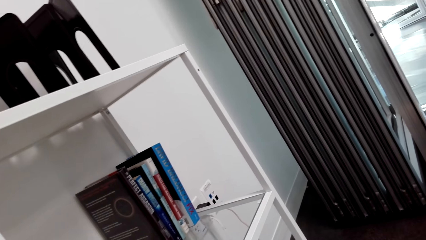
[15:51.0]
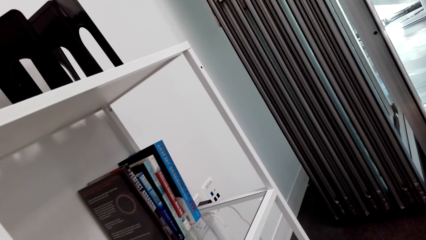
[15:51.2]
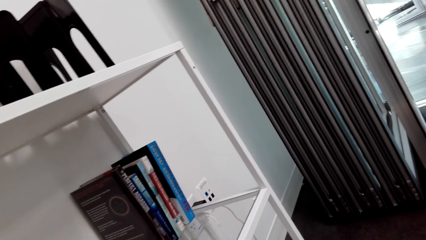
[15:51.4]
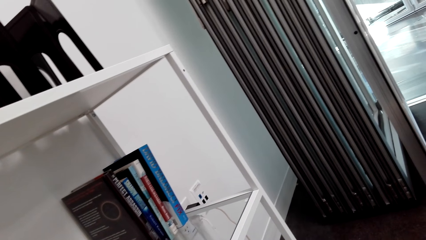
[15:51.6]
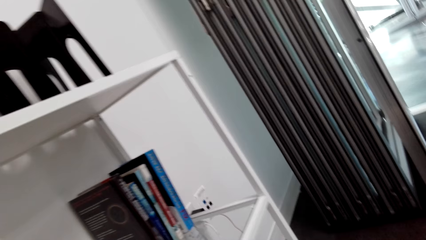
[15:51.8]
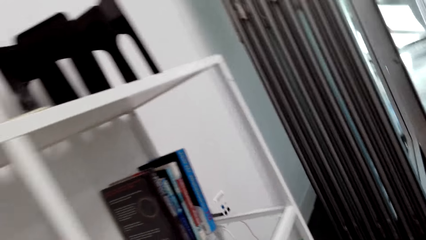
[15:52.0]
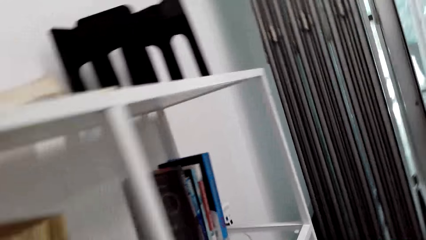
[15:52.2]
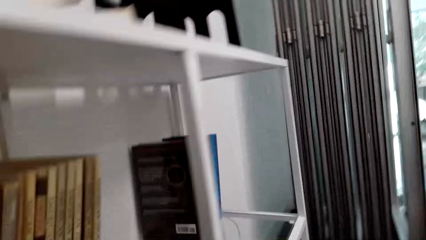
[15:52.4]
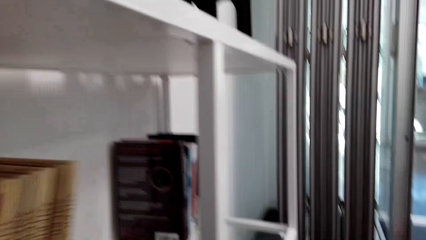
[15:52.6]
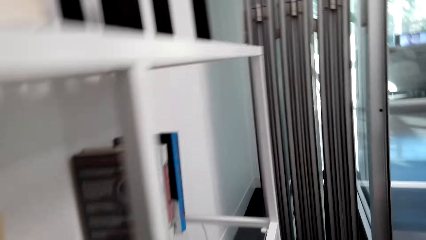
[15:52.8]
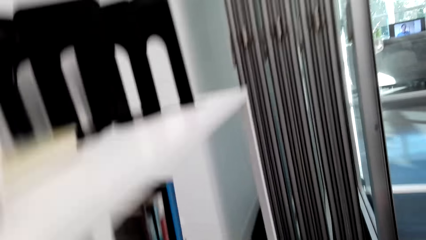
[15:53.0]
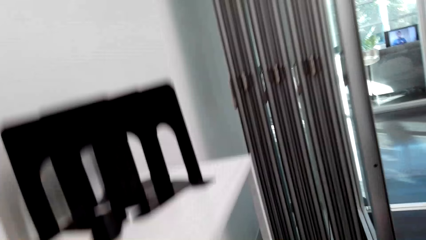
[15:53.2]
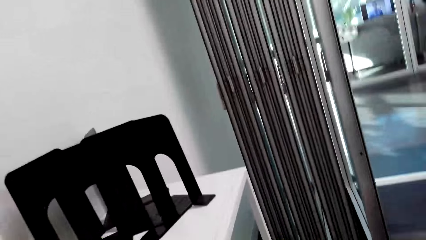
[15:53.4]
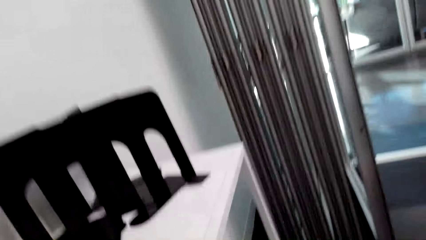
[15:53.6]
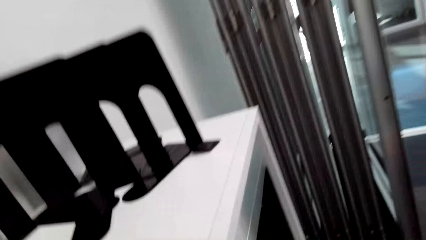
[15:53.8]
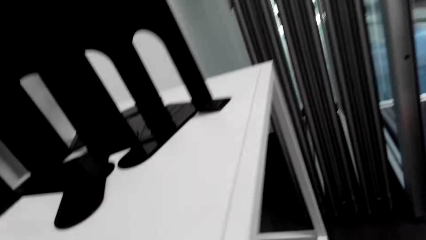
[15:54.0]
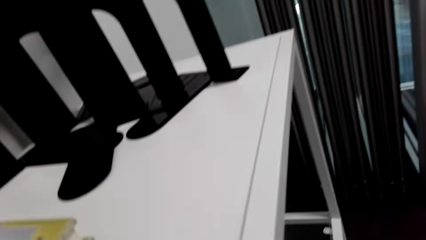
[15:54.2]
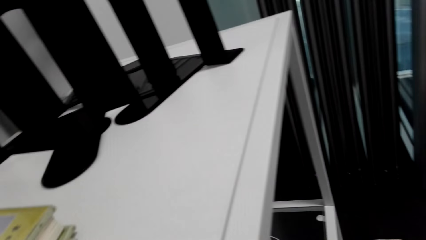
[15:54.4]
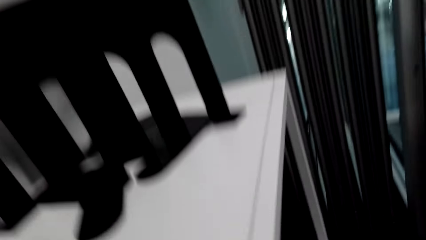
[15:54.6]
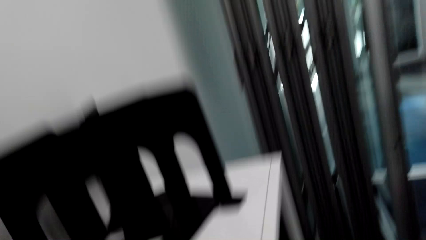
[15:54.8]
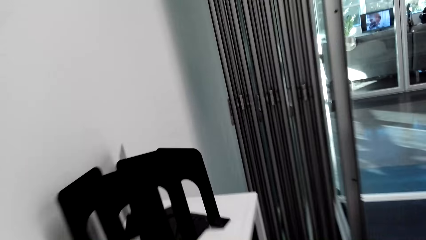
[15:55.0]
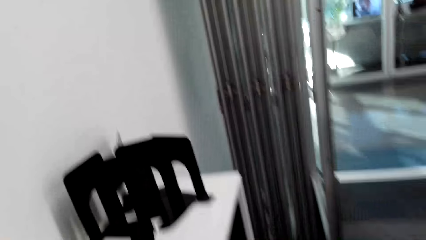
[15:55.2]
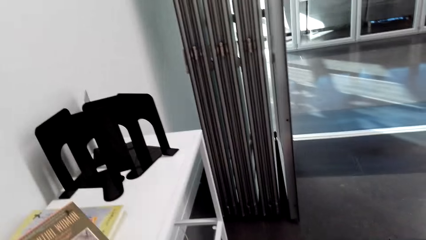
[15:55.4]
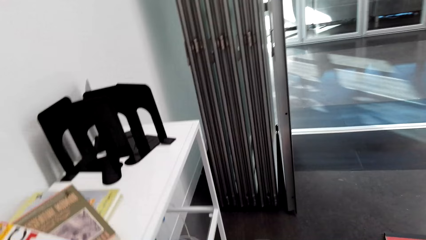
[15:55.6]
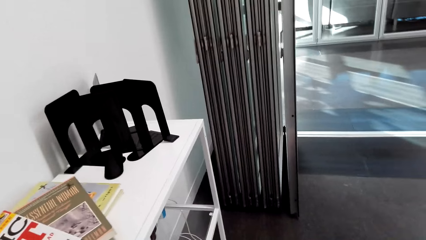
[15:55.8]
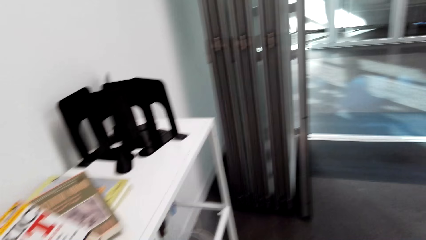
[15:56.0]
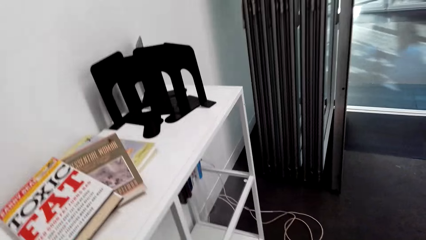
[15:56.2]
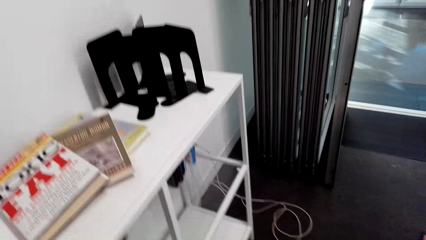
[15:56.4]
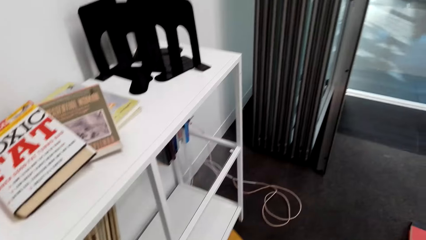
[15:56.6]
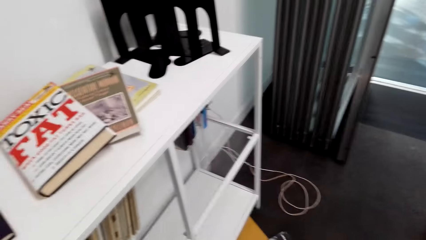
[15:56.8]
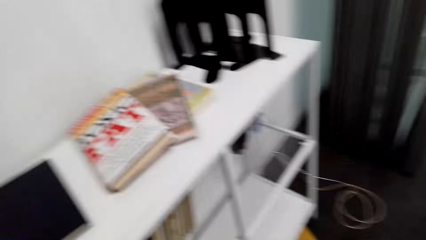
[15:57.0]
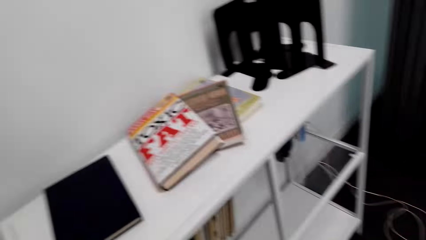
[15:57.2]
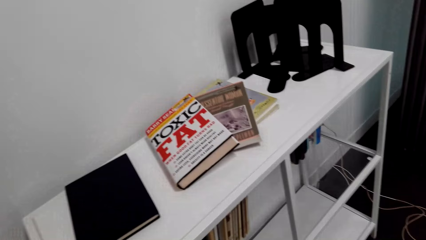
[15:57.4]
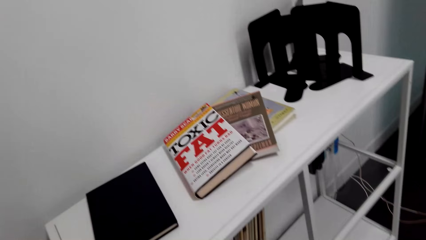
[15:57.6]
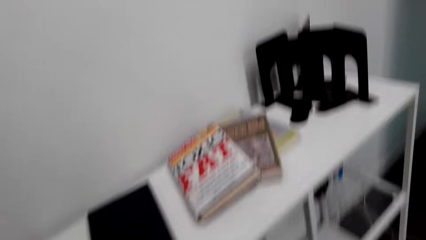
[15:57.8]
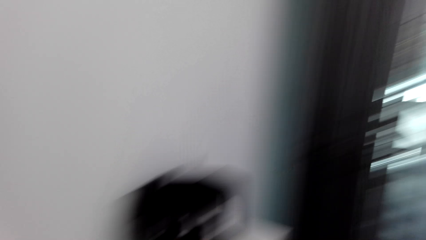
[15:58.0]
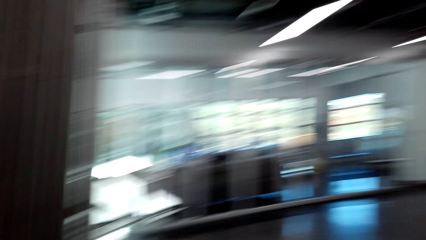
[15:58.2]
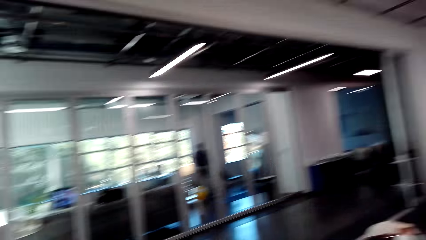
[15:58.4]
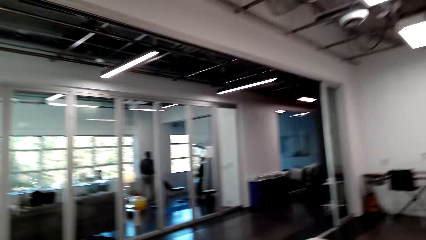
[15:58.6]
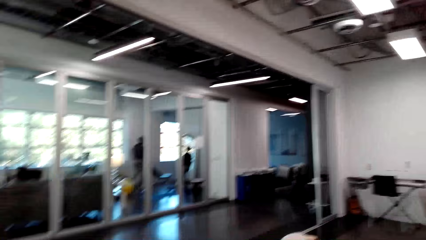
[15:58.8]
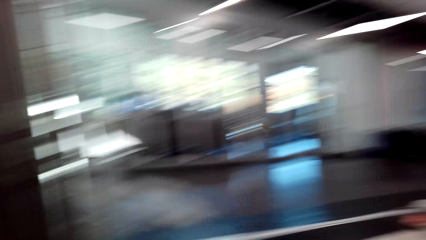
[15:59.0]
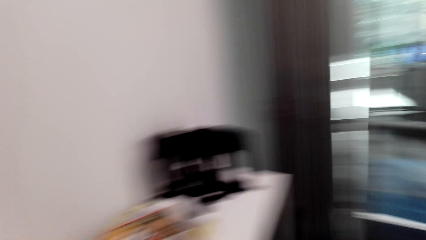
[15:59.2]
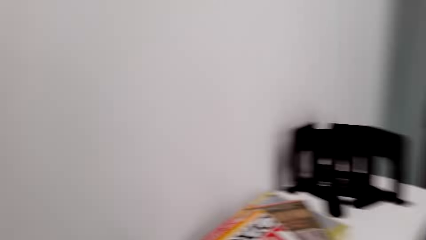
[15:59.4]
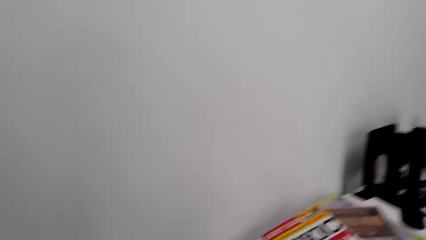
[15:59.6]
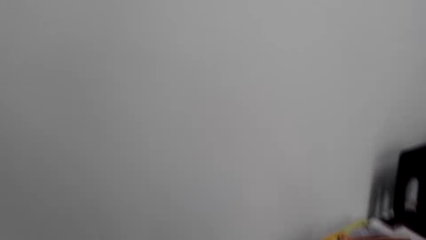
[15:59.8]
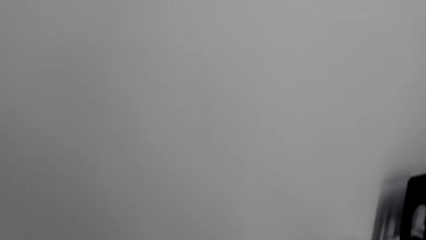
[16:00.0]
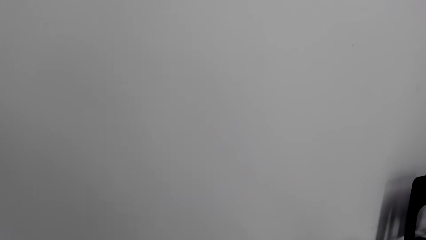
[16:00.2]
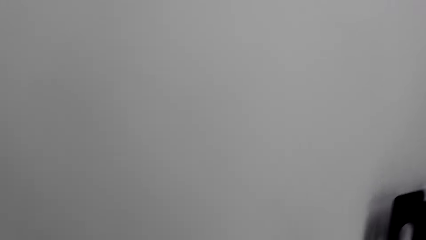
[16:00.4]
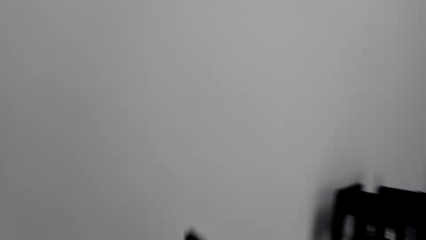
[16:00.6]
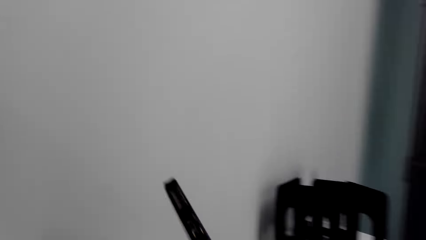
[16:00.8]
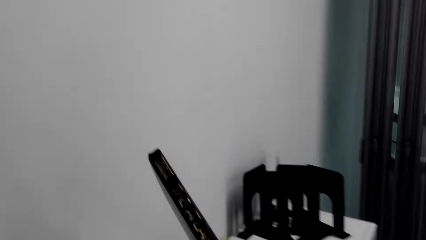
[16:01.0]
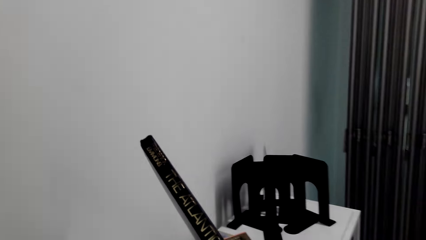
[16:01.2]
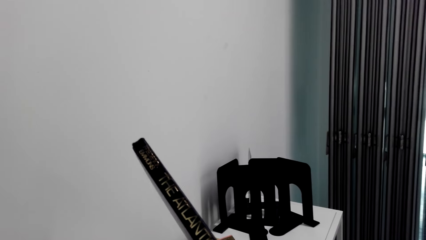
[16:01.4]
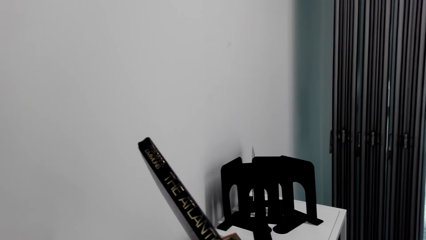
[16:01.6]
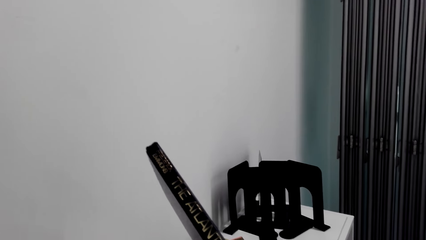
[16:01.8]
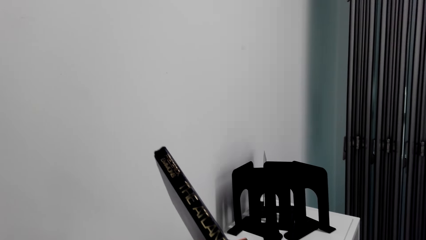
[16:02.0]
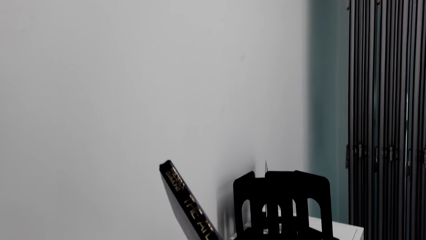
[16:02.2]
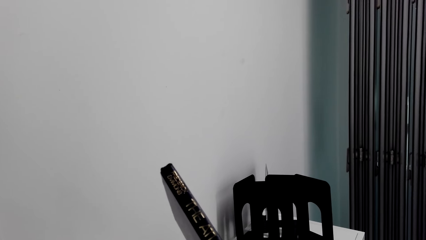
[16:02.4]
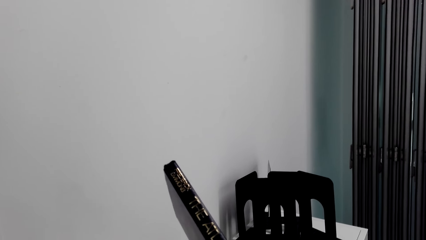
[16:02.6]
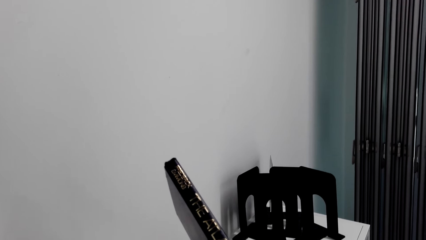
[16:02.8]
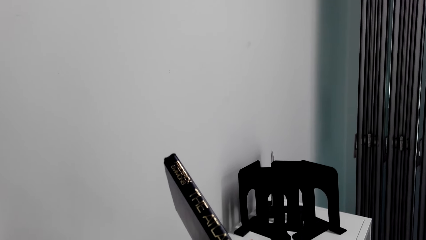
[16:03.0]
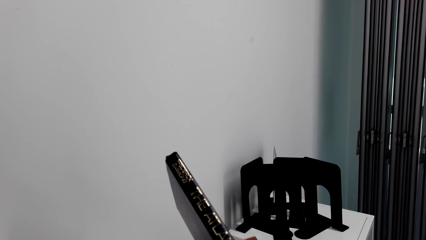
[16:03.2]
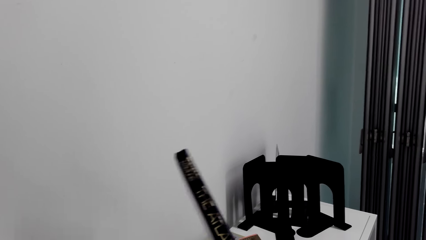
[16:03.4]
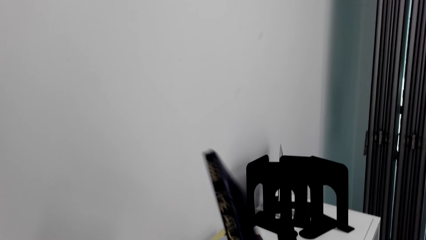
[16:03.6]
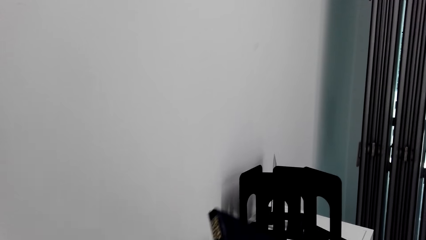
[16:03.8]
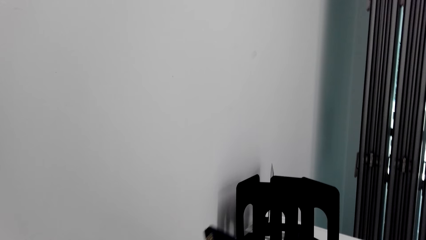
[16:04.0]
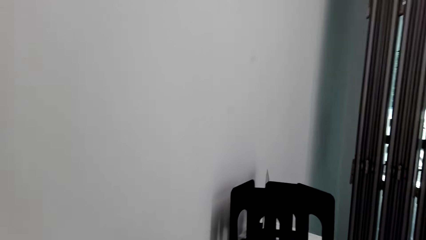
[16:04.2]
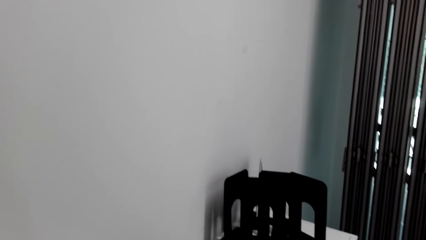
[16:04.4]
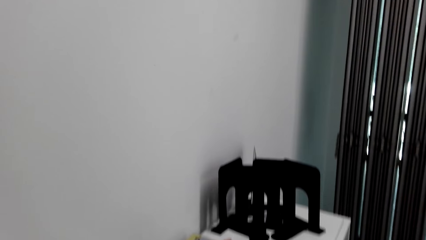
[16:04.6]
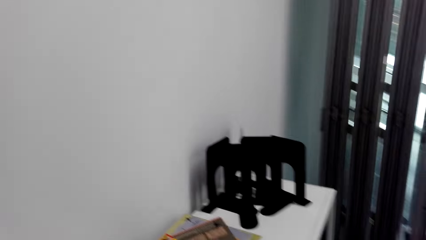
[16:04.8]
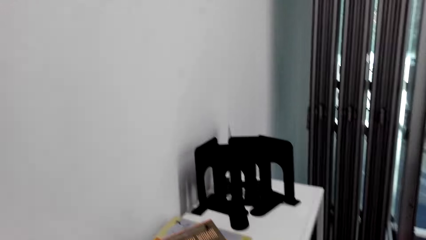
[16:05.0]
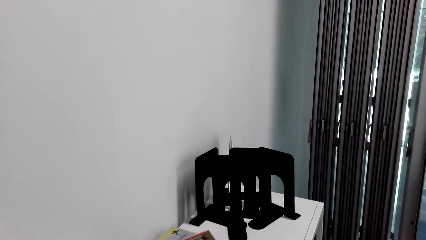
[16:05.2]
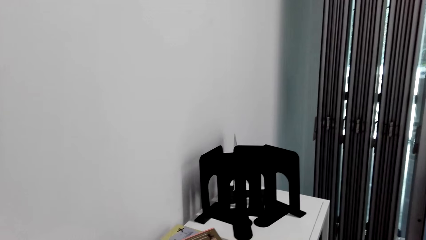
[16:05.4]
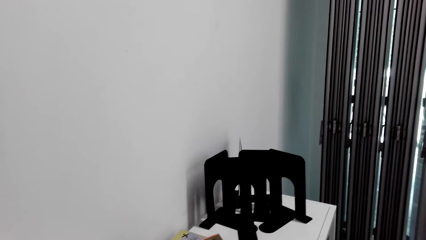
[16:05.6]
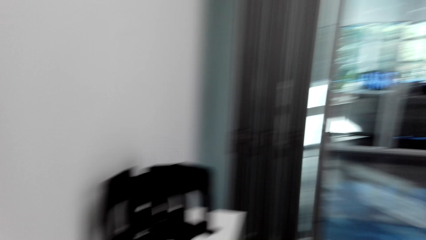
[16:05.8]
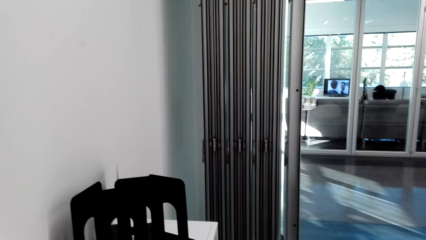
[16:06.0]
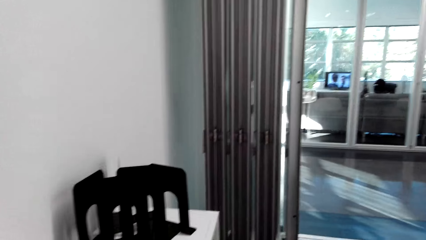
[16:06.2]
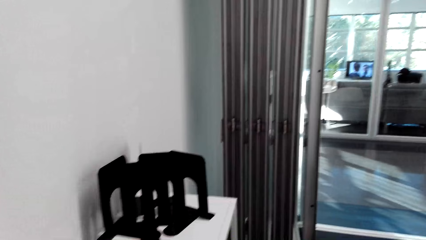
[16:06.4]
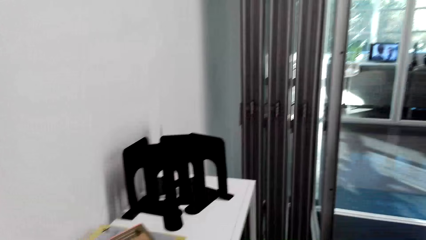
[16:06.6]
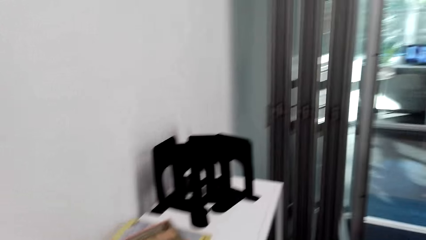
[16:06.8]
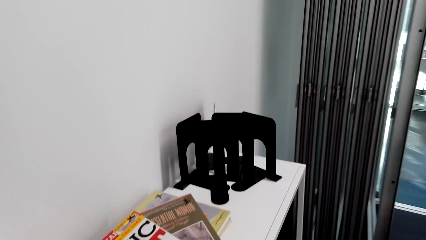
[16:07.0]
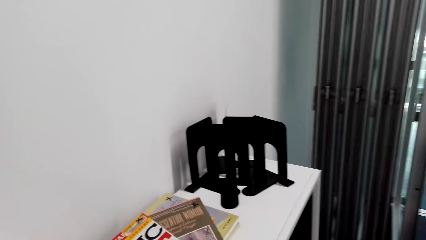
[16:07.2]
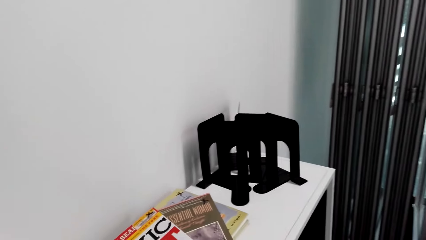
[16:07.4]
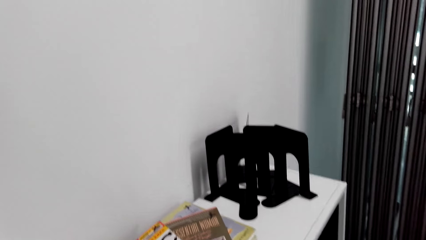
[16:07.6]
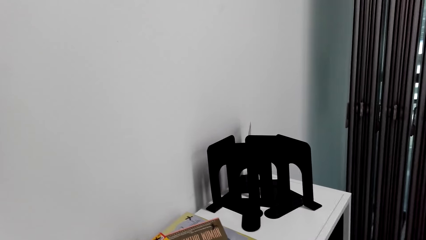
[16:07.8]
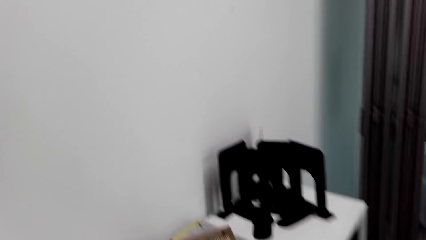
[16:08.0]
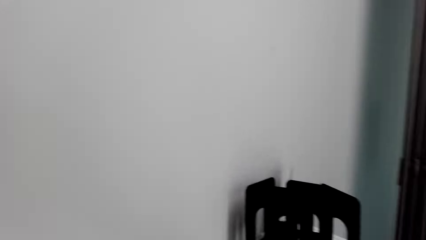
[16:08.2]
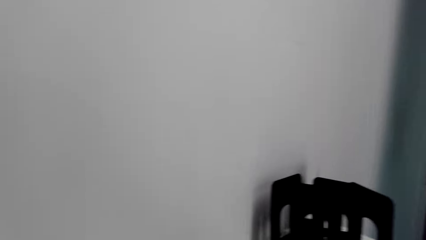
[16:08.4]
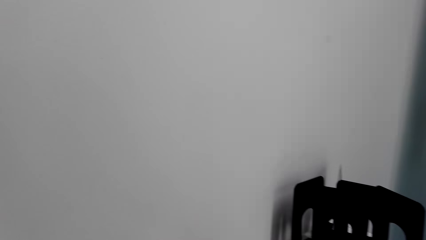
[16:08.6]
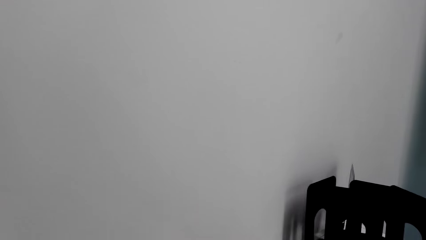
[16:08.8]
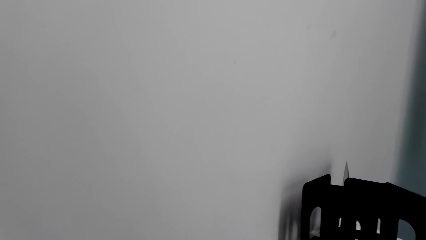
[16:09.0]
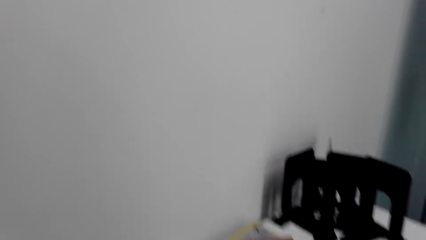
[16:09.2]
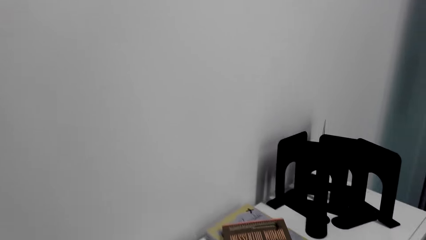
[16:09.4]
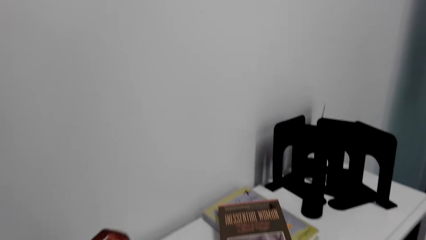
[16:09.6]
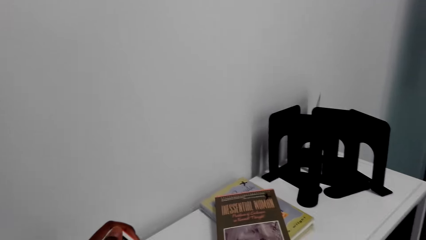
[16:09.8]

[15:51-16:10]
The camera wearer holds a book in both hands. They look around. They look around again. They look at the cover page of the novel. They hold the book with the right hand. They read the cover part of the novel. They place the book on the table with the right hand. They look around.
